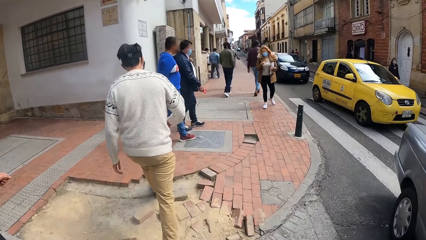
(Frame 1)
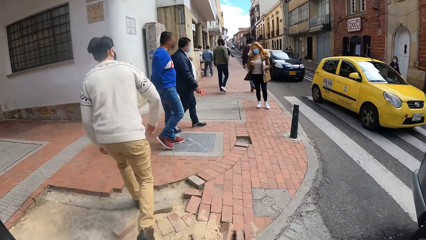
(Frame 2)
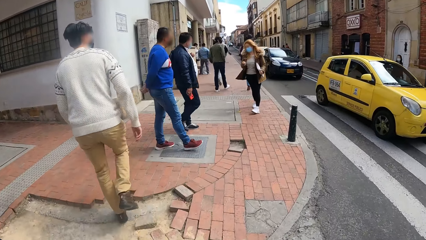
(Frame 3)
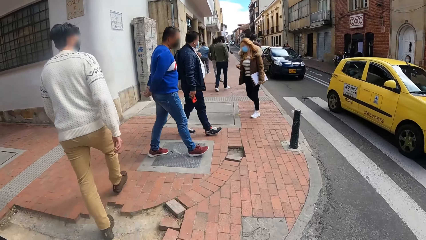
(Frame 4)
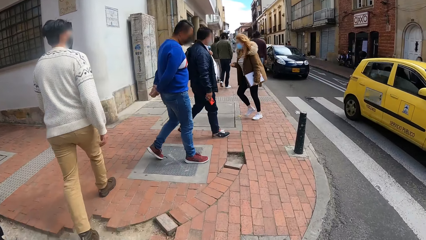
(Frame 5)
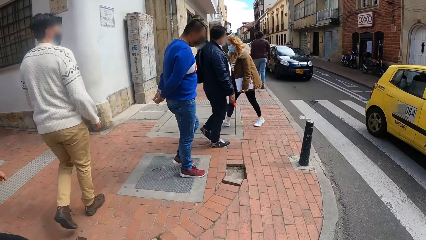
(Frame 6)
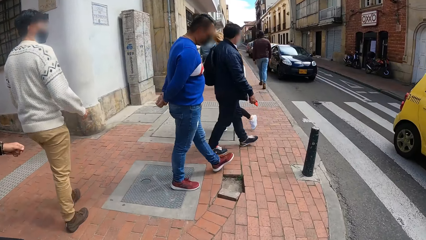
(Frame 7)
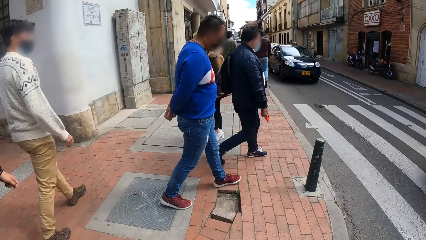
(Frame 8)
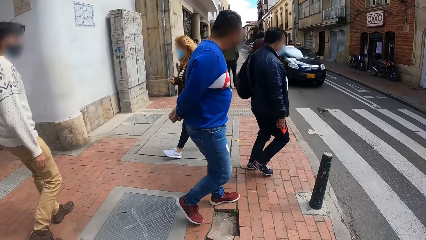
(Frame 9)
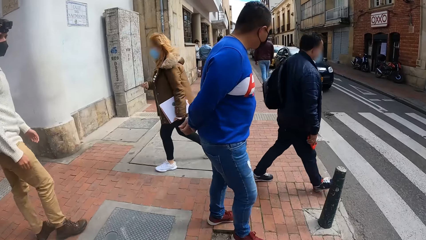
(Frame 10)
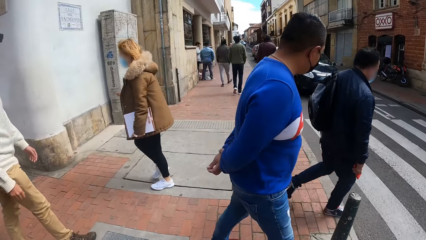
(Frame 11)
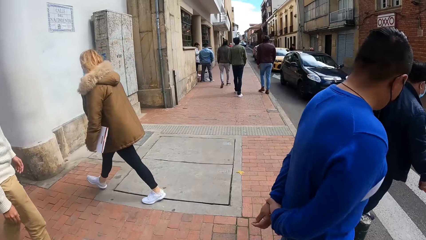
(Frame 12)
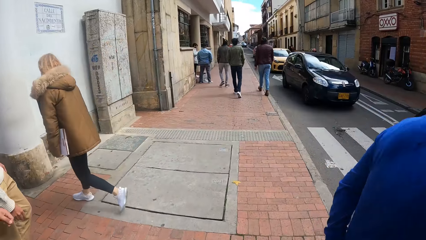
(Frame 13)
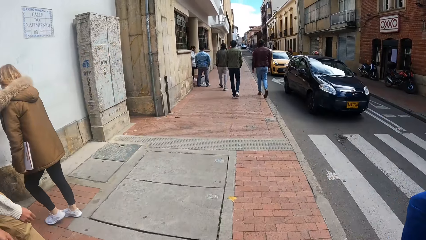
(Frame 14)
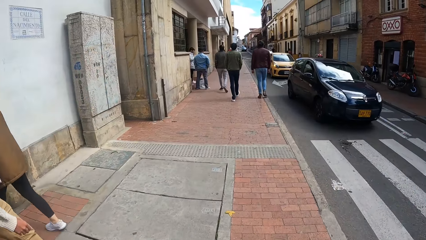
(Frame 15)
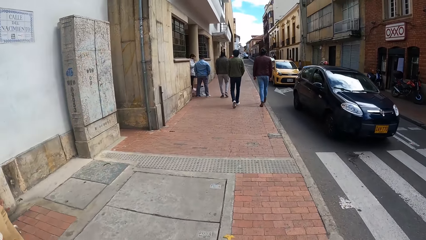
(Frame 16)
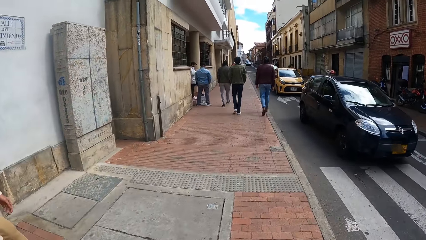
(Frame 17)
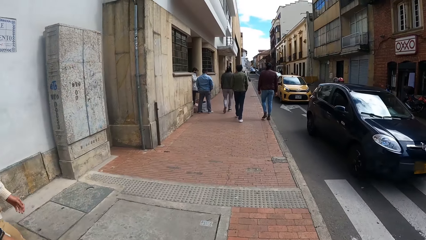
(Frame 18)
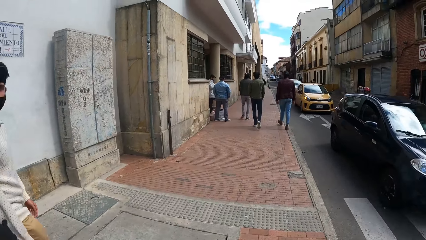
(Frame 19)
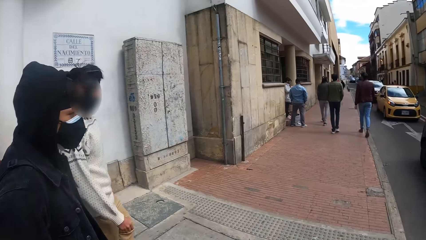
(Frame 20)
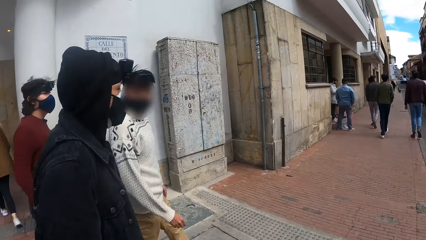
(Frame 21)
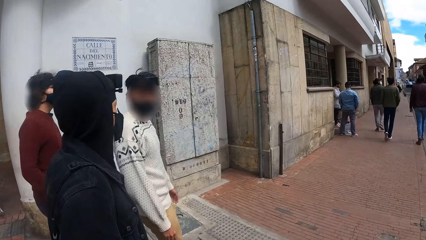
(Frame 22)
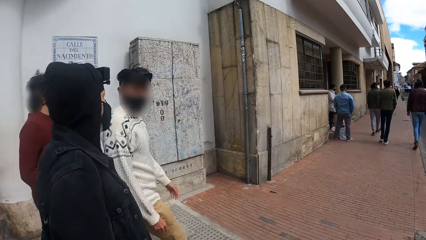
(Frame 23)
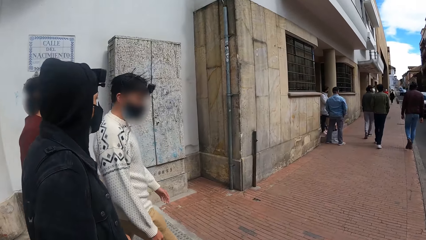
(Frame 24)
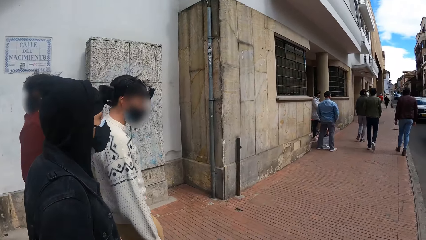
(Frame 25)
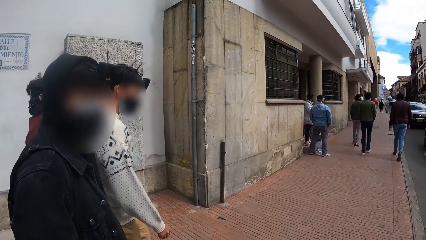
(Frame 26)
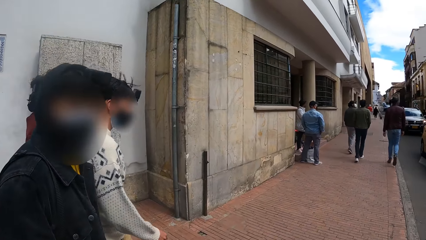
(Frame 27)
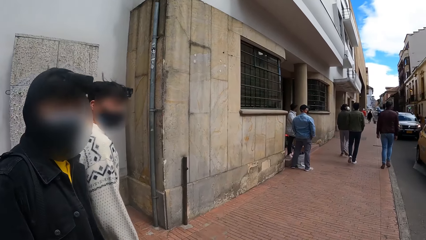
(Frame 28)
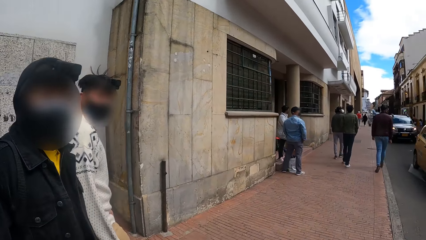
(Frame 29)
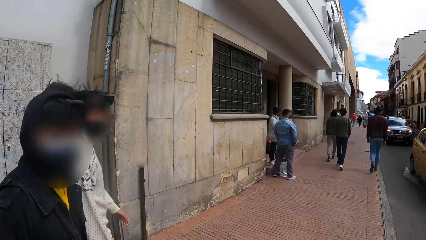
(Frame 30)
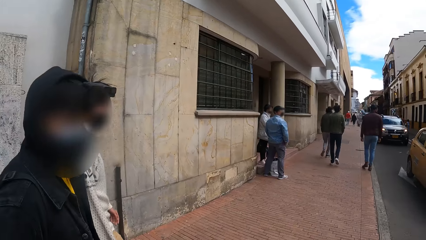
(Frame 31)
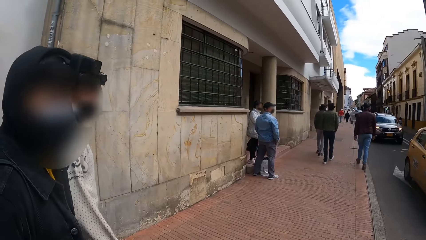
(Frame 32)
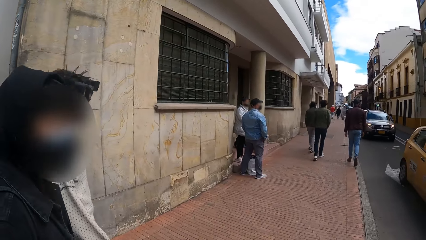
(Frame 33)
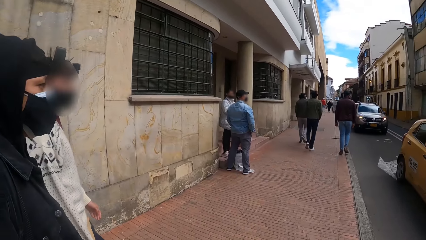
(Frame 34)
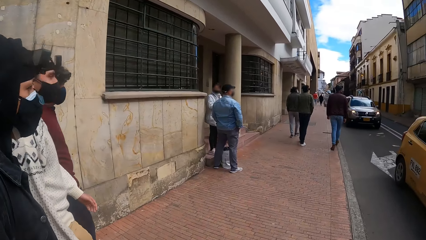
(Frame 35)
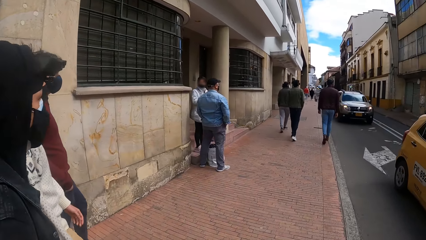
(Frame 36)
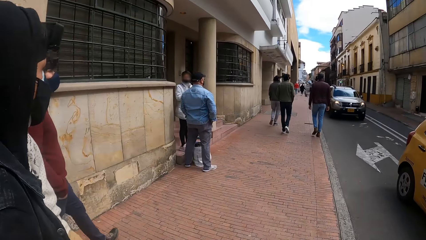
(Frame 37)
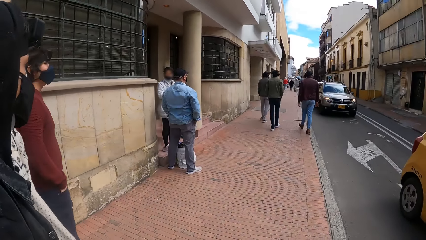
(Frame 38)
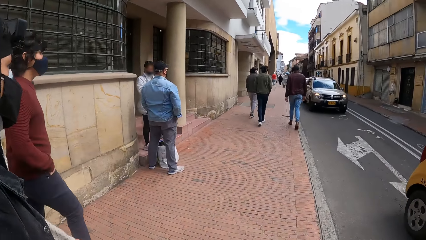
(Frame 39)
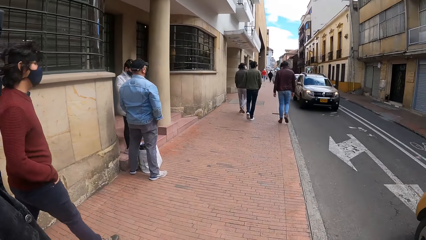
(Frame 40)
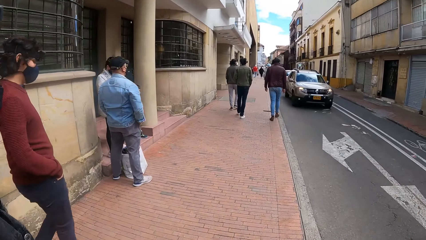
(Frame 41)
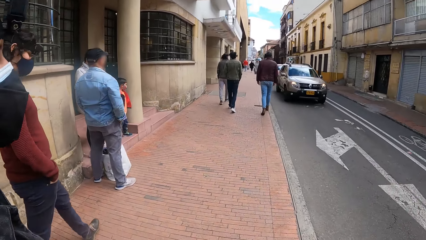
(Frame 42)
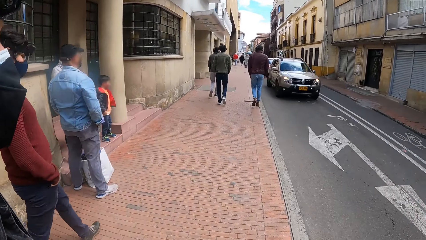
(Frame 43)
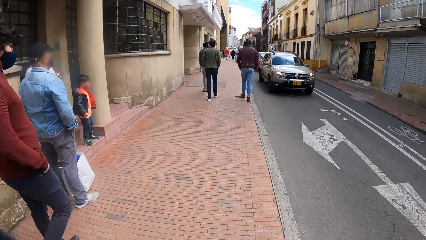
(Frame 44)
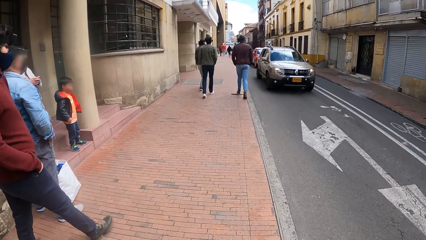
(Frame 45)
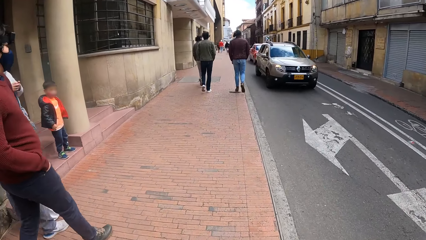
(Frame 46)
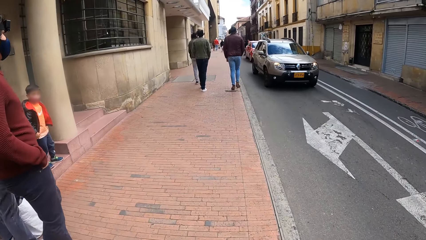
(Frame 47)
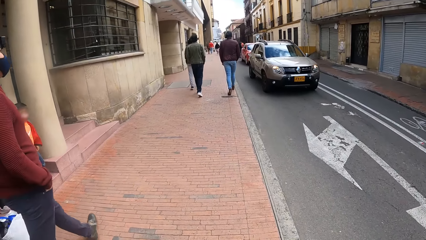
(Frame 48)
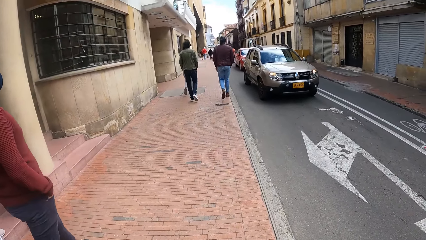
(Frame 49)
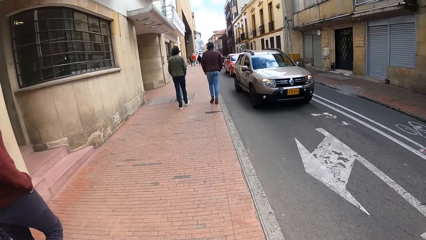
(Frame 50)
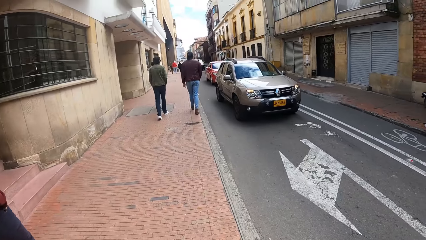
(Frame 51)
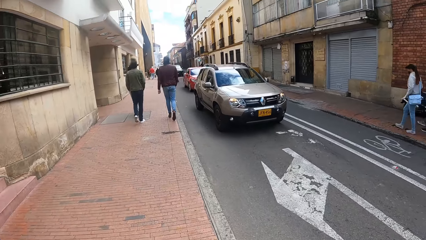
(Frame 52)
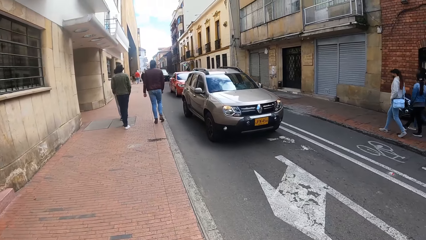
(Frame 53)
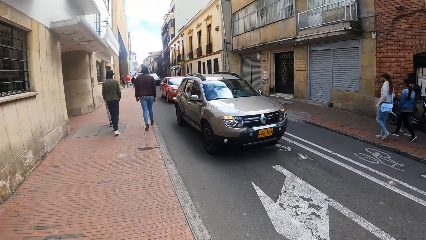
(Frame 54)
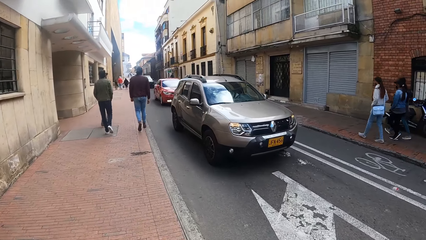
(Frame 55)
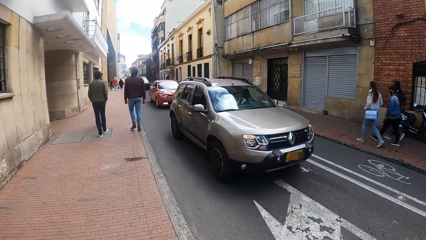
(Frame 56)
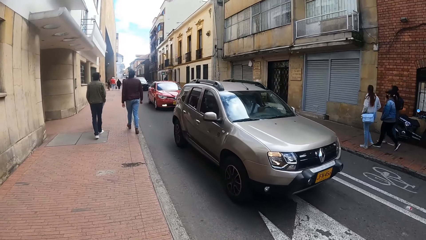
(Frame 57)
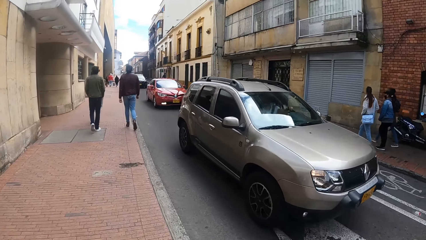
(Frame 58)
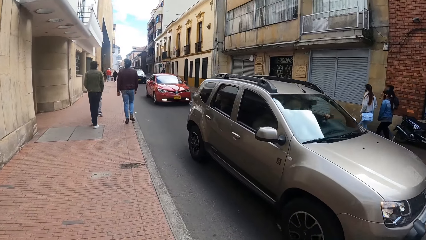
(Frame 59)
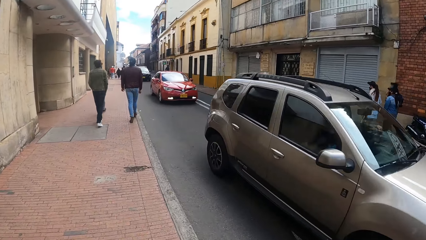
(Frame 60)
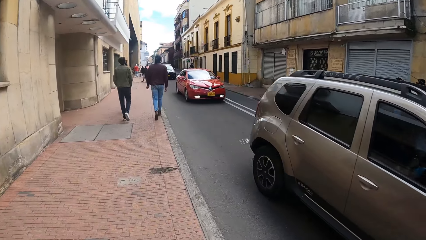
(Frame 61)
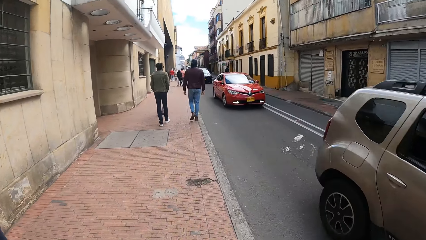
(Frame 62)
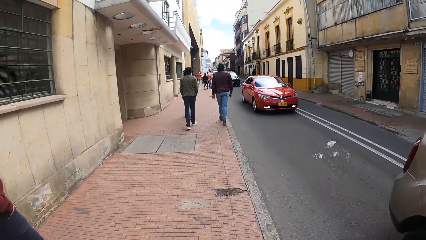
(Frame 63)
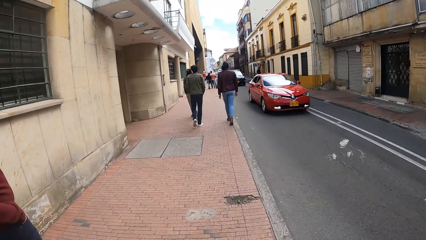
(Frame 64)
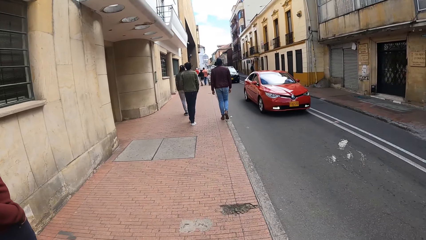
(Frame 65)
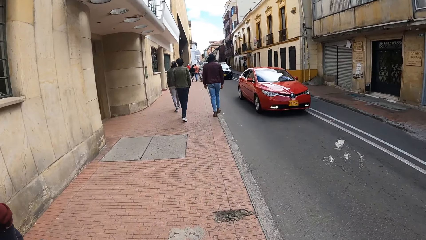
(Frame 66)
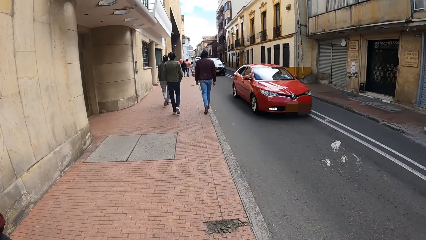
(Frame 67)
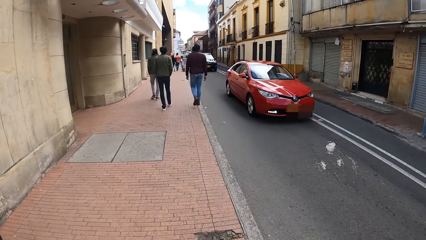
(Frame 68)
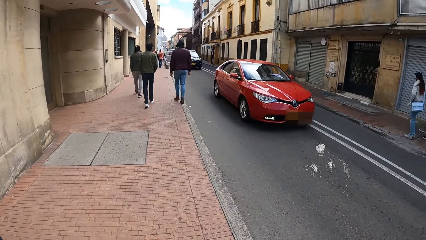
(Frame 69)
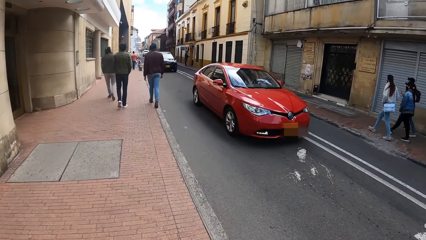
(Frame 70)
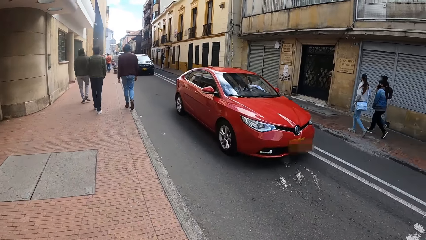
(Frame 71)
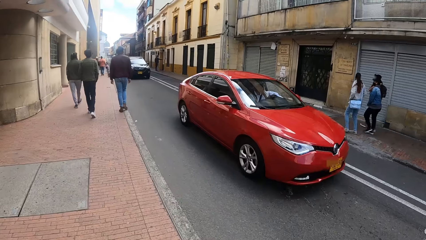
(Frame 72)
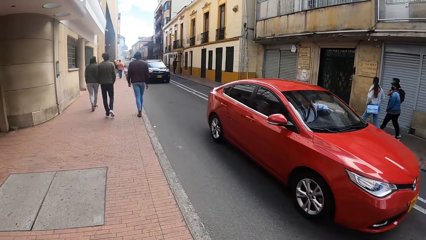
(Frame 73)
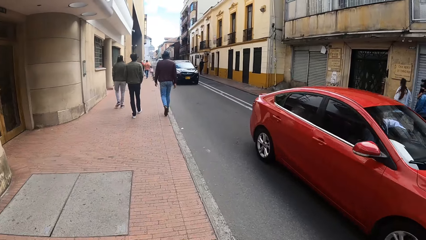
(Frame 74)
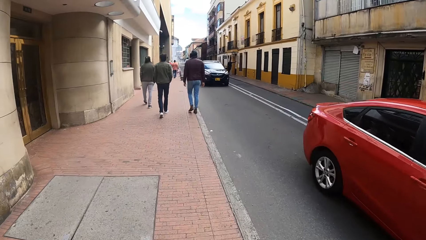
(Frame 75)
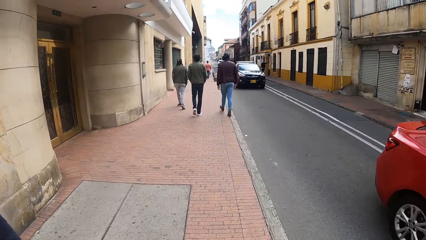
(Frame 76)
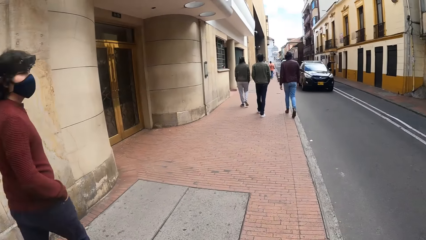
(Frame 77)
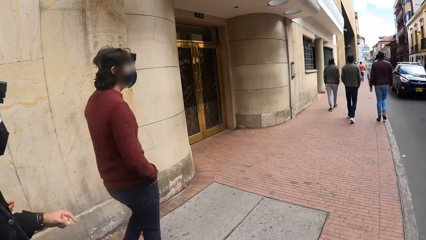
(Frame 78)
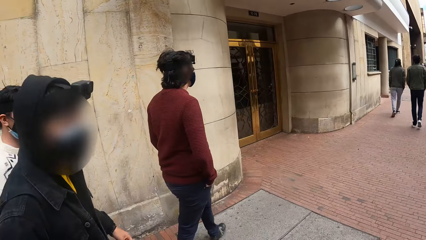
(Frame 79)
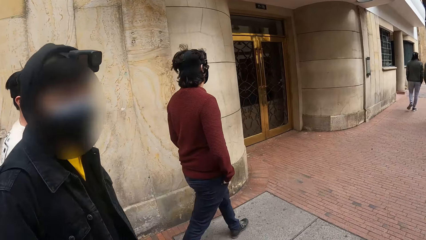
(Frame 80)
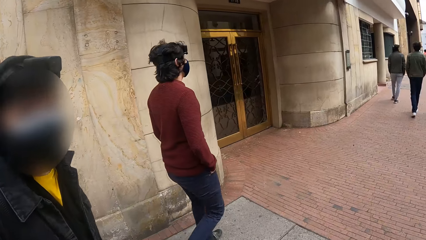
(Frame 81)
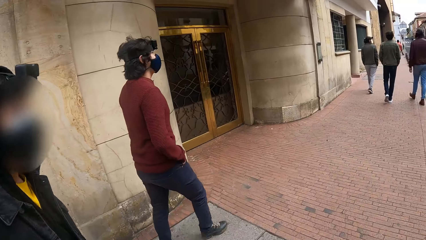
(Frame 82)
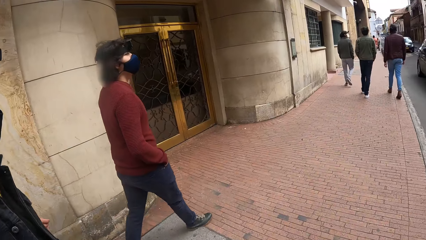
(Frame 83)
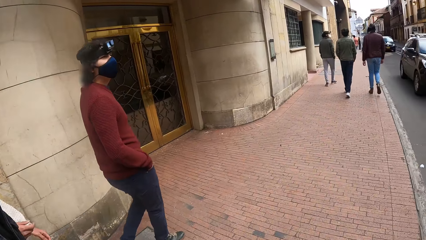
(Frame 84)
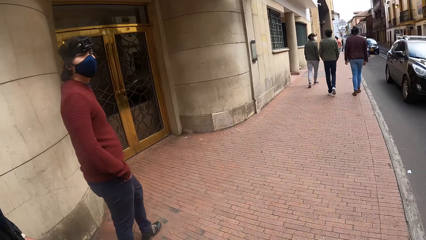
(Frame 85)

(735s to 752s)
A man walks on the pavement. The camera wearer walks on the pavement with the men. The man interacts with the camera wearer and two other men. The camera wearer walks on the pavement with the men. Another man interacts with the camera wearer.
